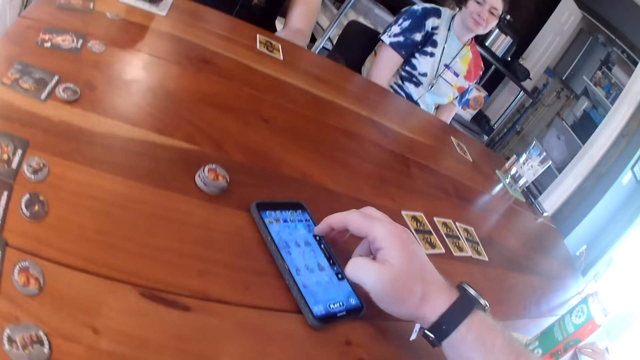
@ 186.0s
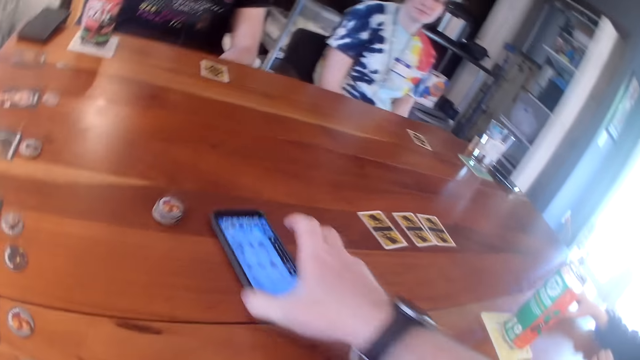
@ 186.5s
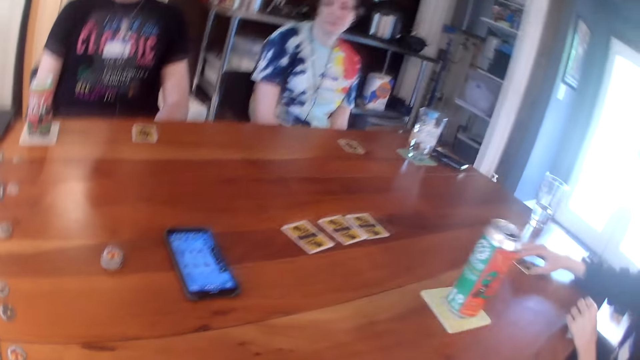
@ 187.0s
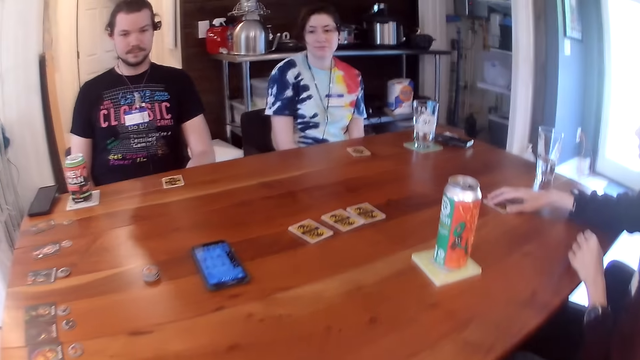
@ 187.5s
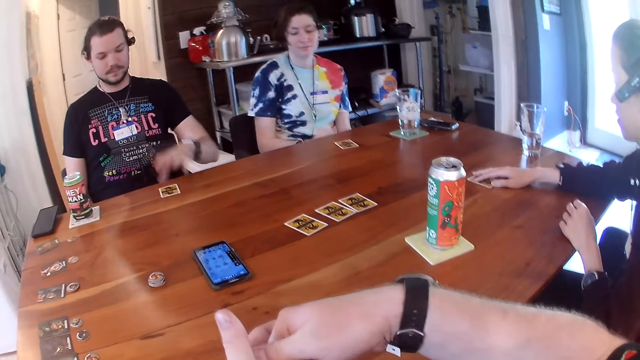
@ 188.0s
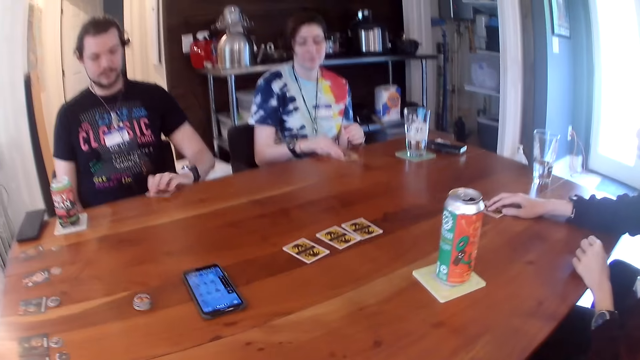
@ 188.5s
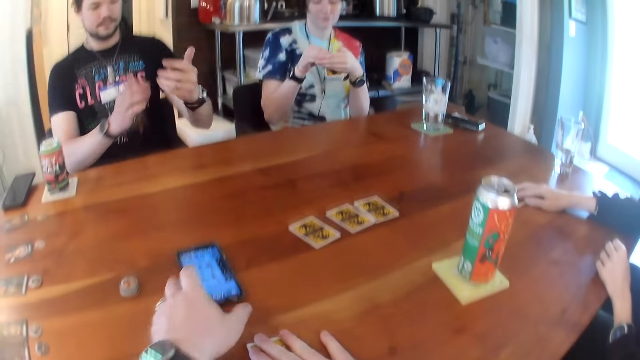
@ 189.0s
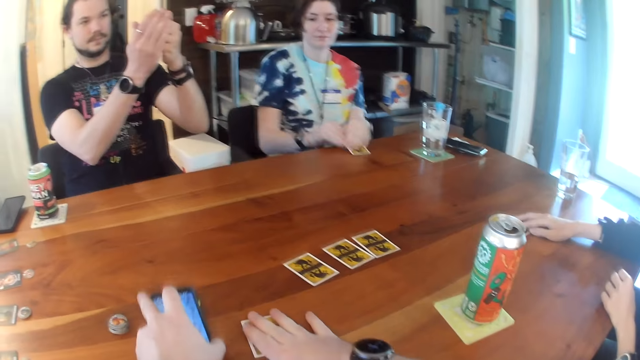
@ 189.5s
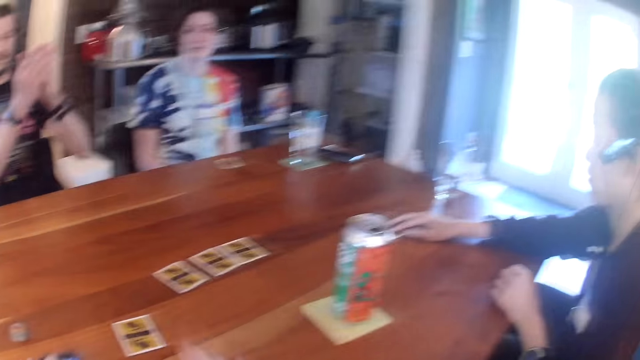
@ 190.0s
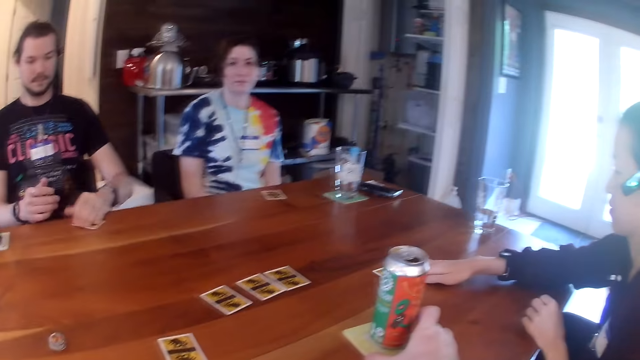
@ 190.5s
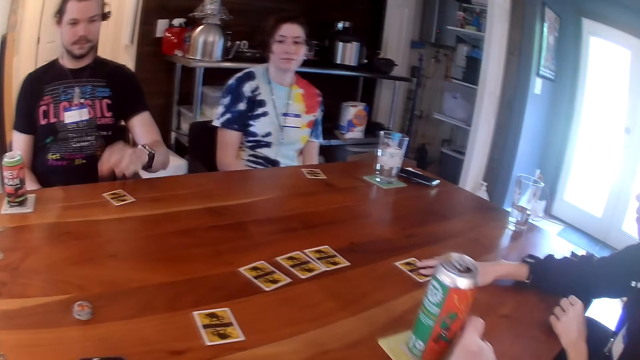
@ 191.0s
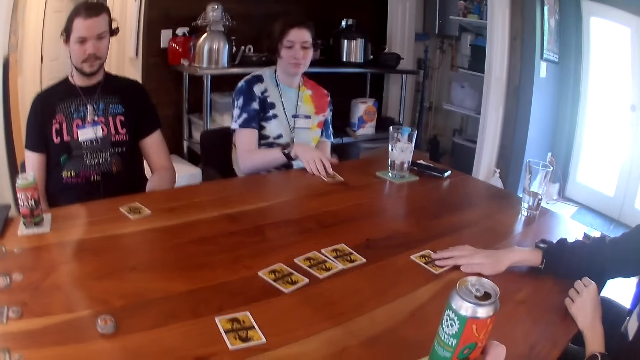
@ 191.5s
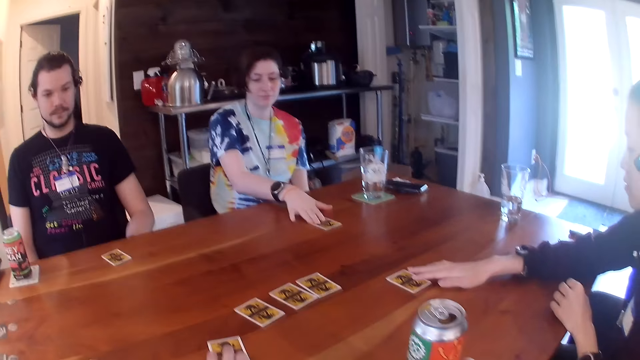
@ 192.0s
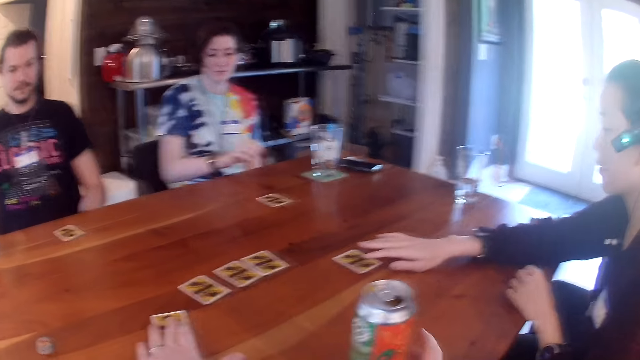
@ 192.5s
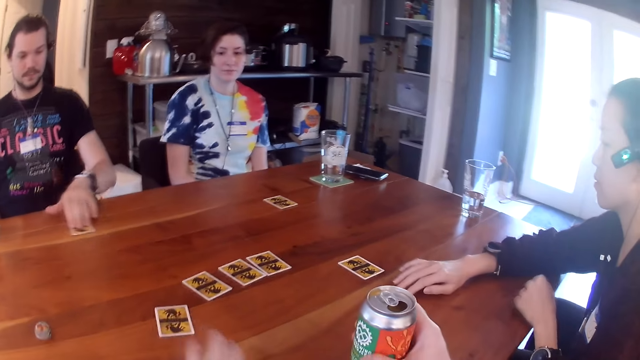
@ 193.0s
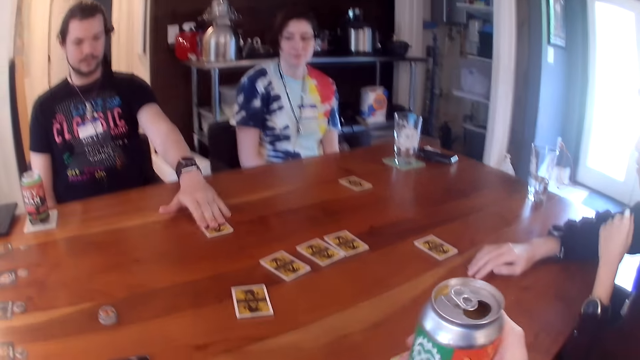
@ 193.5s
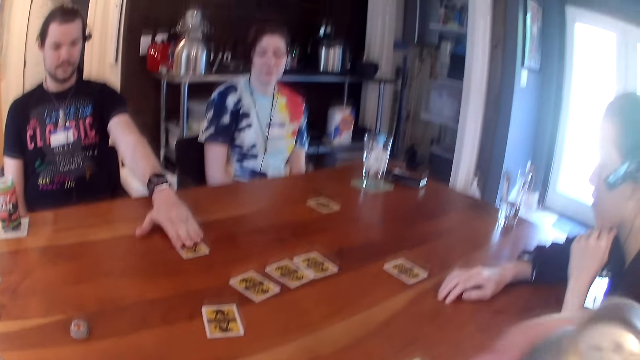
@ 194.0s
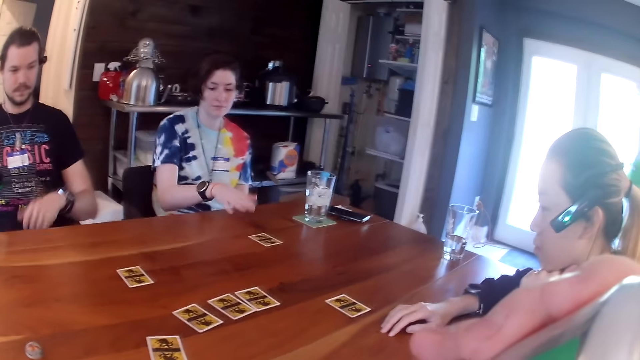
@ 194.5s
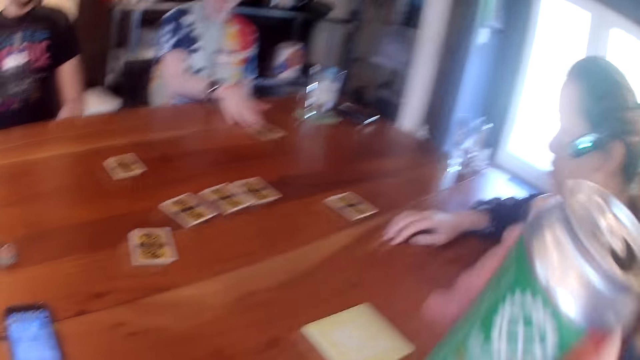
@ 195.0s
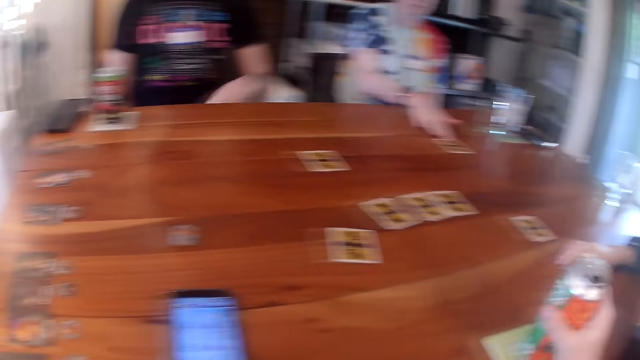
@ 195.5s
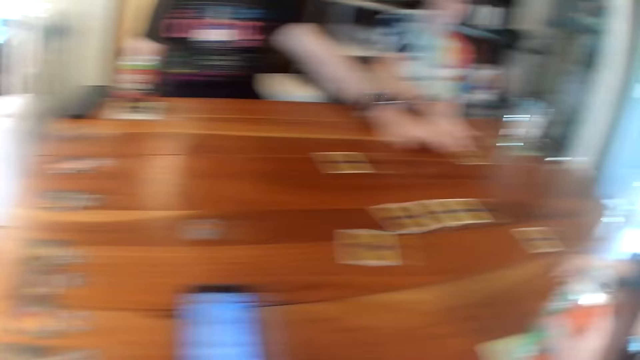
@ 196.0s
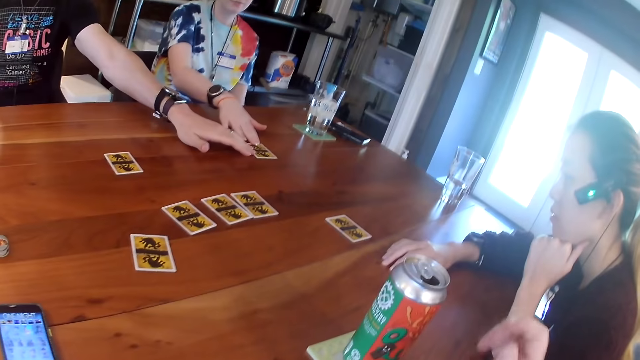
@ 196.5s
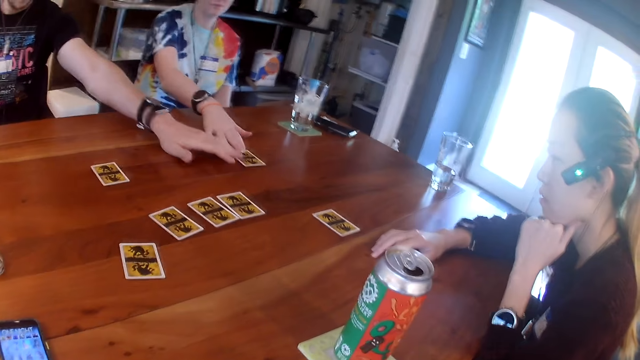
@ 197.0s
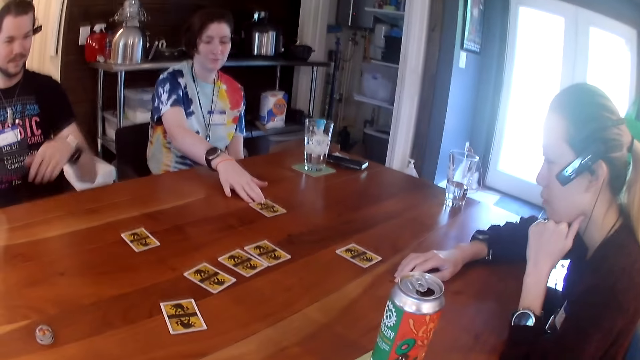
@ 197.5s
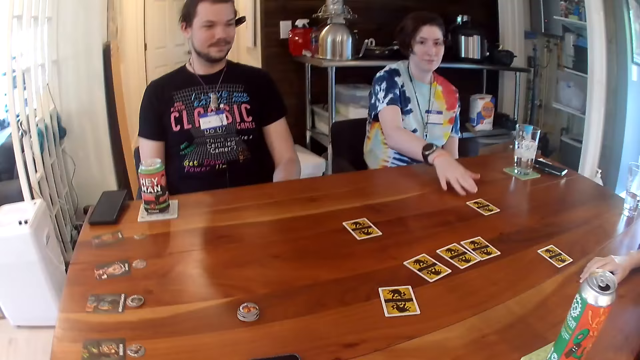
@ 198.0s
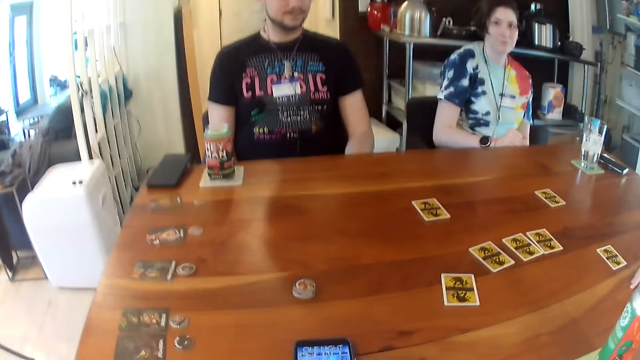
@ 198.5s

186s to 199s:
The camera wearer operates the phone with his right hand. A woman moves the card. The camera wearer moves the phone with his right hand. He takes the card from the table with his right hand. He talks. A man takes the card from the table with his left hand. Another woman takes the card from the table with her left hand. The camera wearer moves the card with his right hand. He moves the phone on the table with his left hand. The other woman drops the card on the table. The camera wearer drops cards on the table. The first woman moves the card with her right hand. The man drops the card on the table. The camera wearer moves the can with his right hand. The other woman moves the card with her right hand. The man moves the card with his left hand. The camera wearer takes the can from the table with his right hand and drinks from the can. The other woman moves the card with her right hand. The camera wearer drops the can on the table. The other woman moves the card with her right hand. The man moves the card with his left hand. The camera wearer looks at the cards on the table.

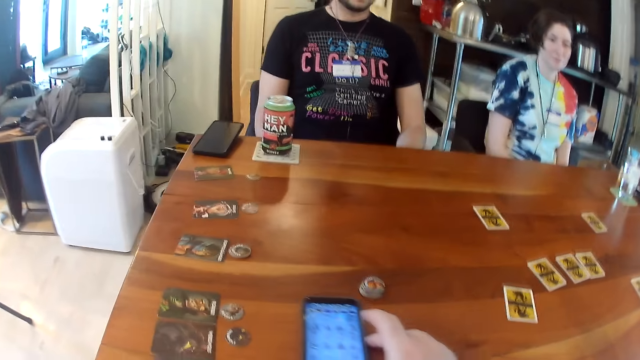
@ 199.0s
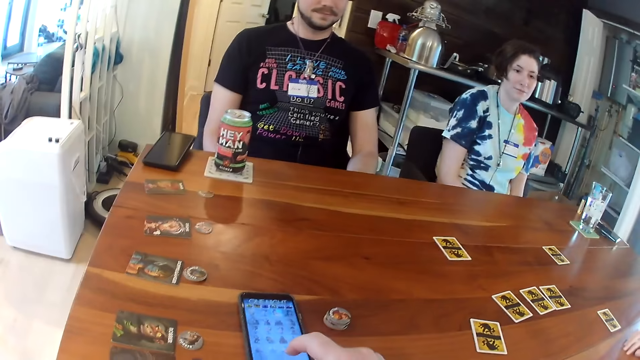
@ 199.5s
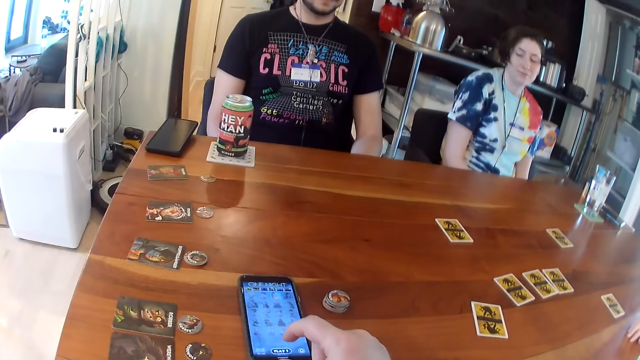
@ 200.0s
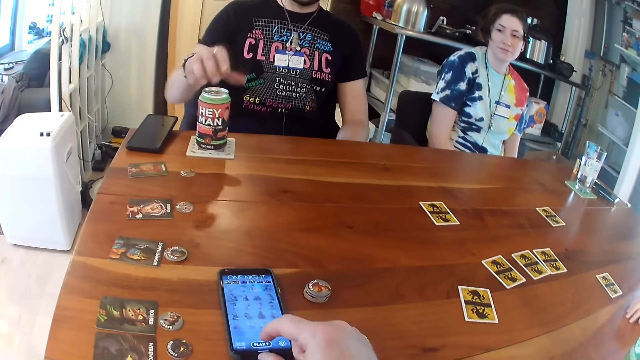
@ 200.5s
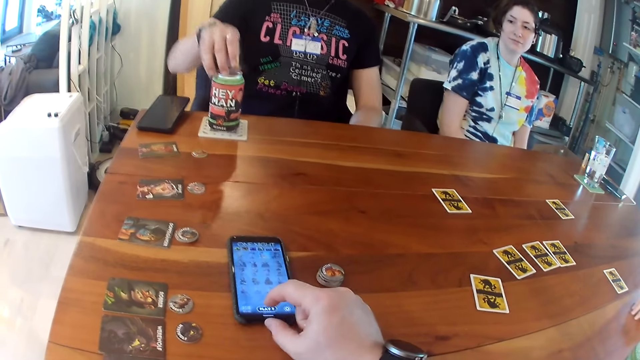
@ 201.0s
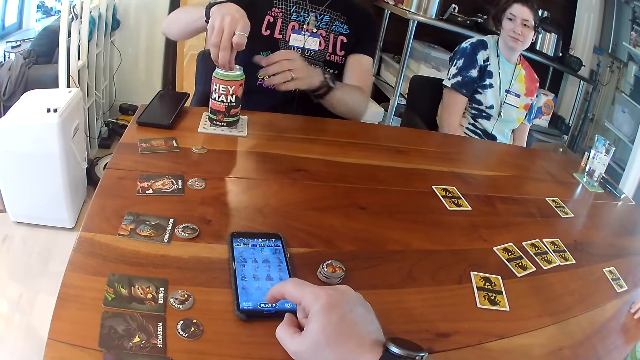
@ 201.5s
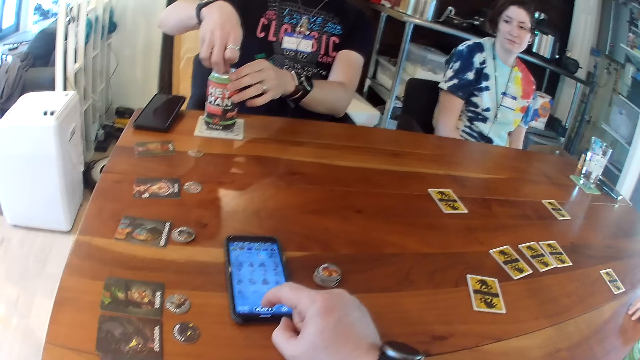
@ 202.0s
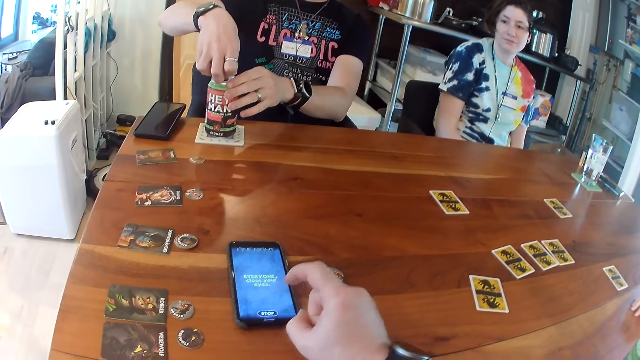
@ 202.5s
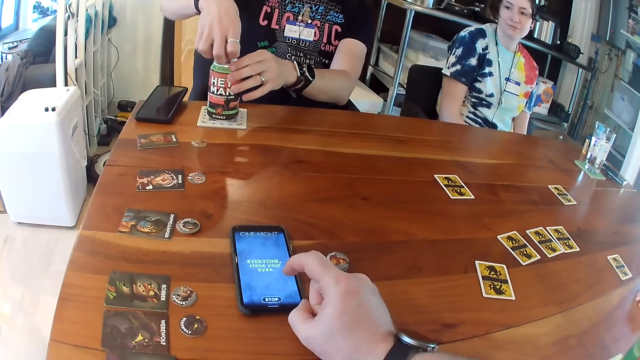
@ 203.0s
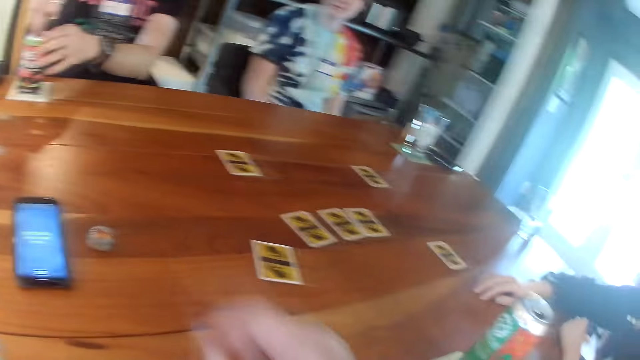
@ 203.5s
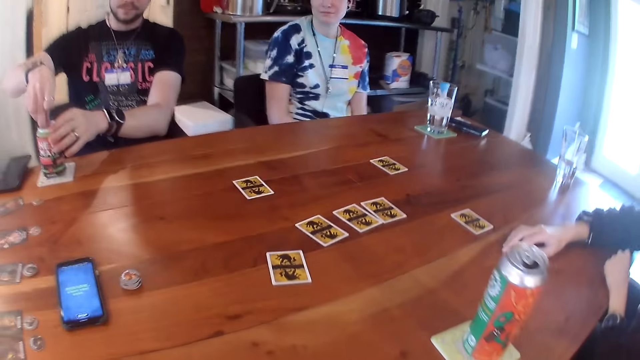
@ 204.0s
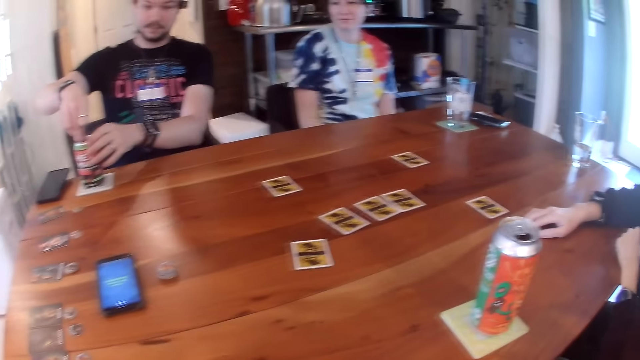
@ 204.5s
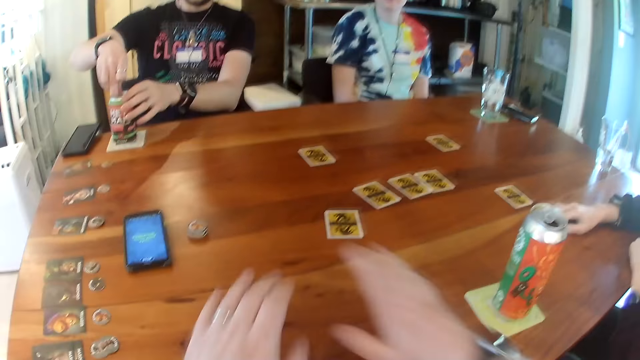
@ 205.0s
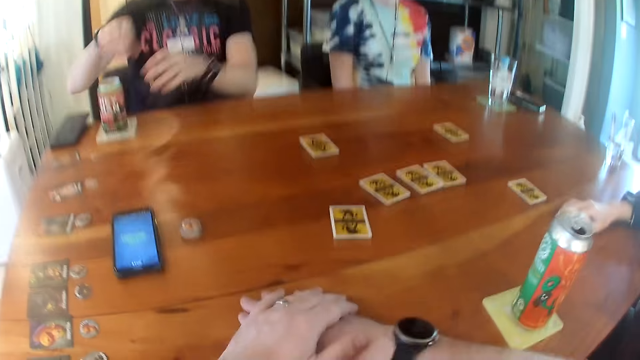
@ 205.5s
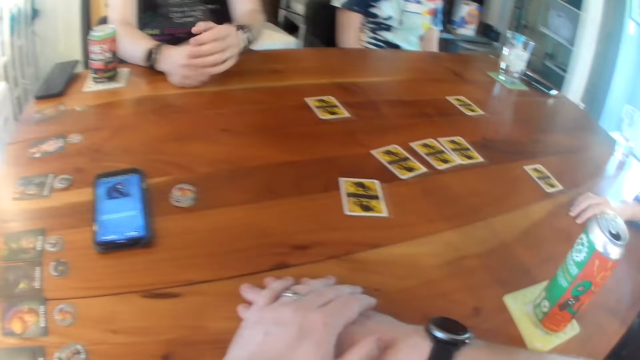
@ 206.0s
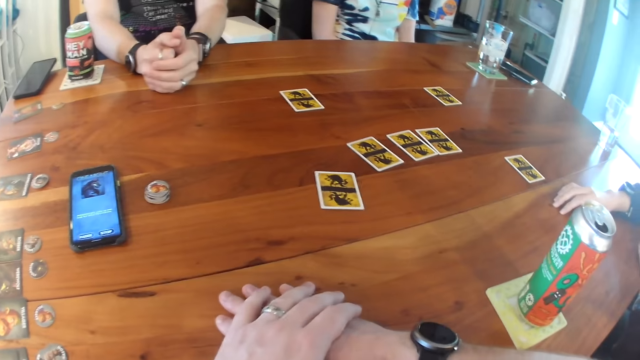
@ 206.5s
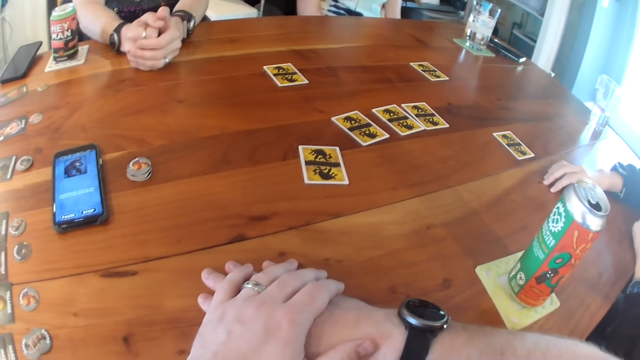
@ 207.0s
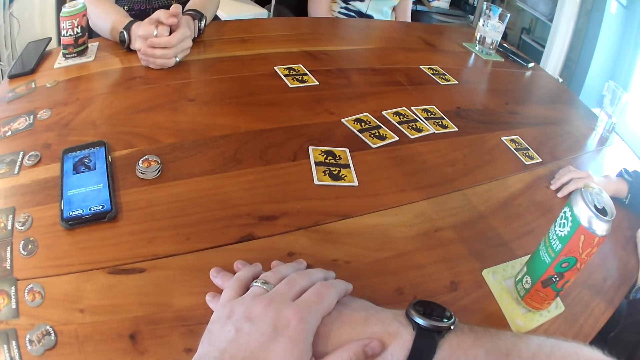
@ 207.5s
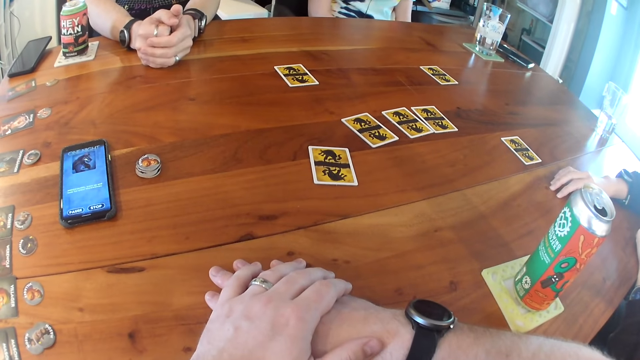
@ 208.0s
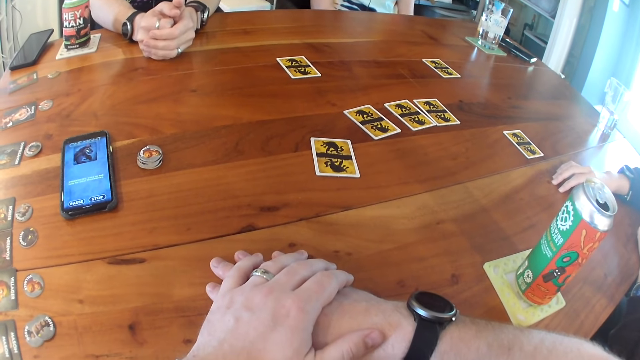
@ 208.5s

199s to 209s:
The camera wearer moves the phone on the table with his right hand and operates the phone with his right hand. A man opens the can with his right hand. The man holds the can with his left hand. The man opens the can with his right hand. The camera wearer places both hands on the table. The man places both hands on the table.
